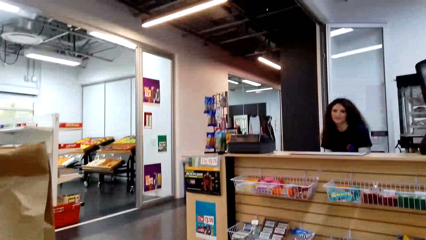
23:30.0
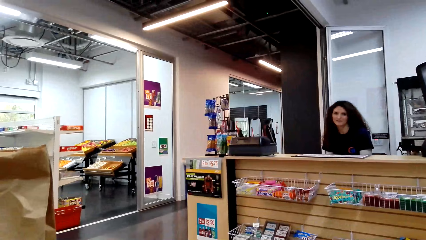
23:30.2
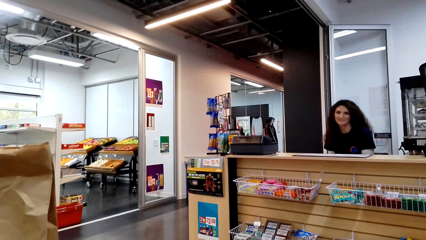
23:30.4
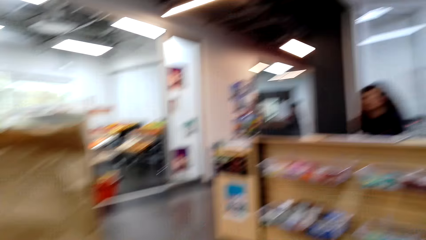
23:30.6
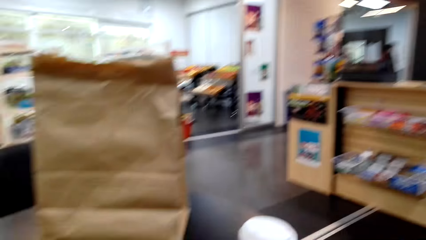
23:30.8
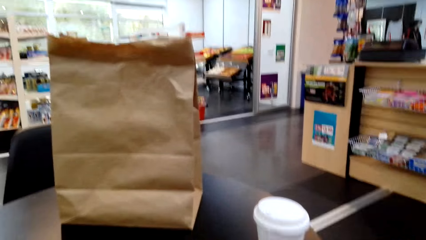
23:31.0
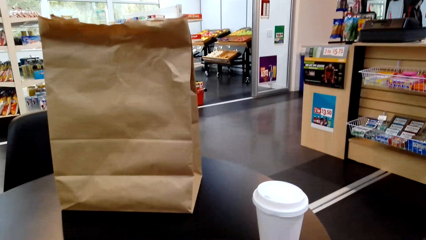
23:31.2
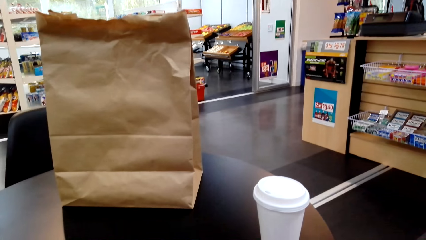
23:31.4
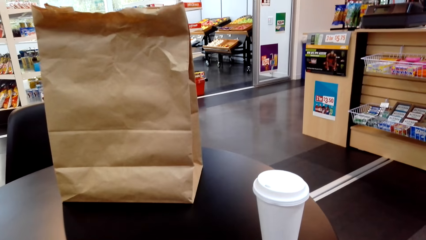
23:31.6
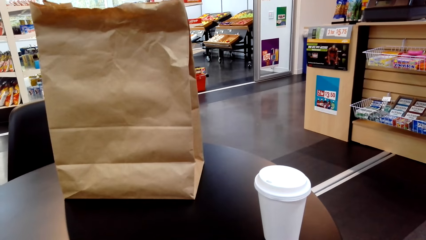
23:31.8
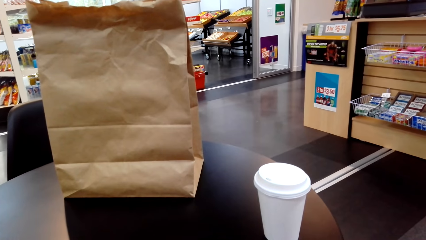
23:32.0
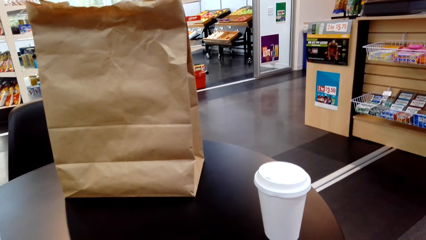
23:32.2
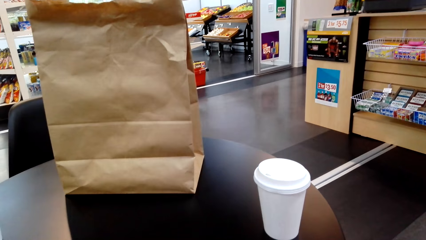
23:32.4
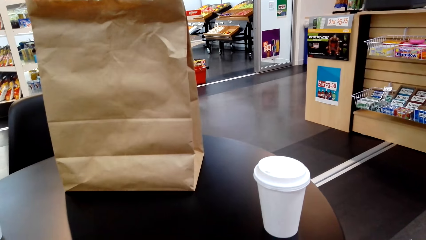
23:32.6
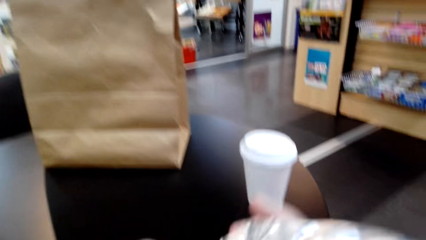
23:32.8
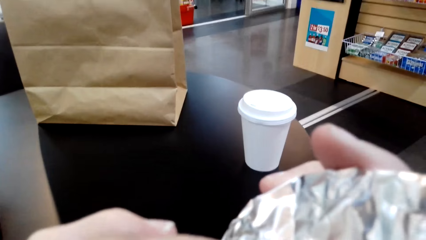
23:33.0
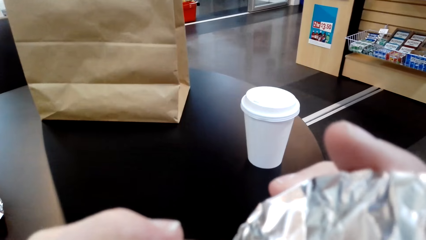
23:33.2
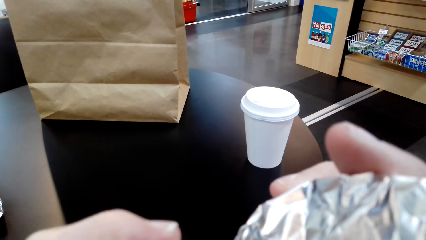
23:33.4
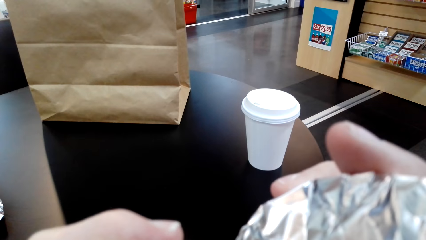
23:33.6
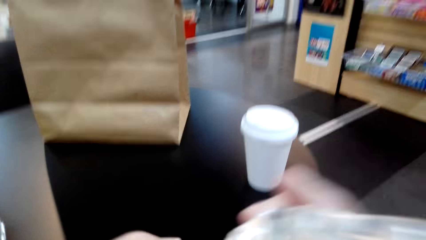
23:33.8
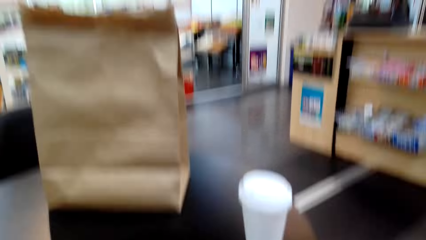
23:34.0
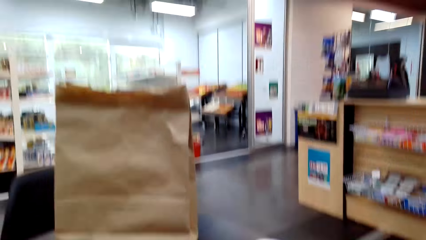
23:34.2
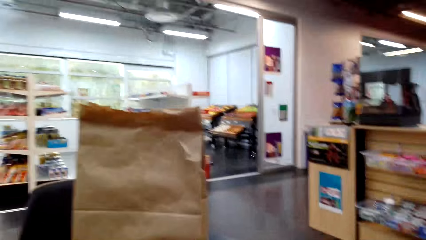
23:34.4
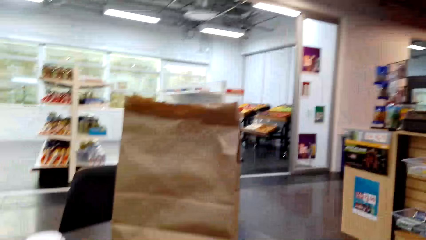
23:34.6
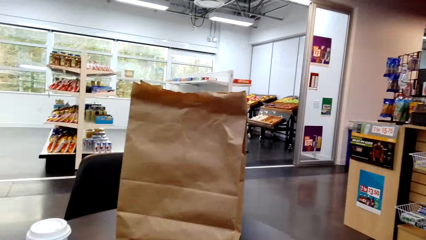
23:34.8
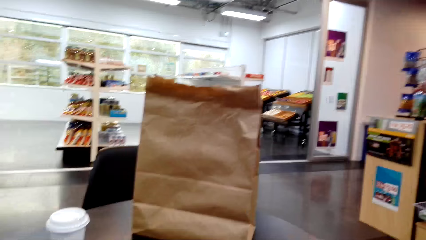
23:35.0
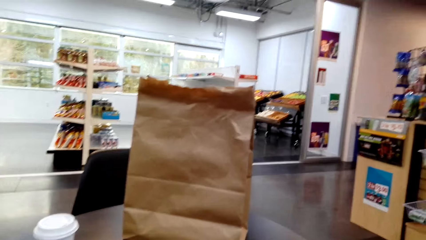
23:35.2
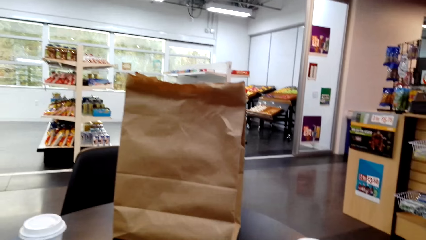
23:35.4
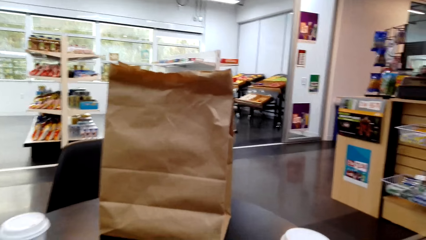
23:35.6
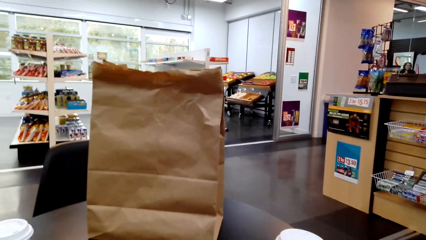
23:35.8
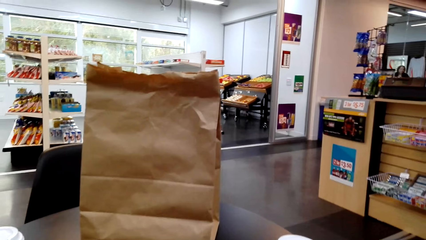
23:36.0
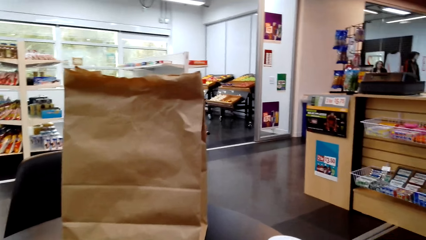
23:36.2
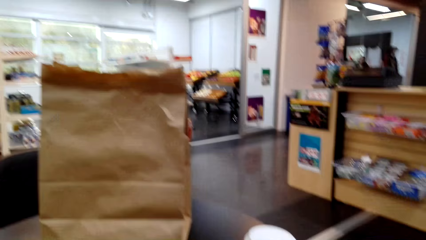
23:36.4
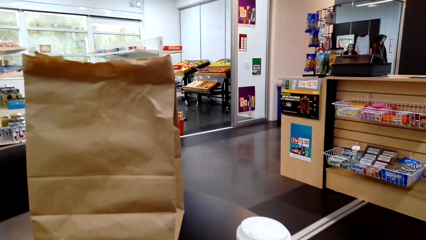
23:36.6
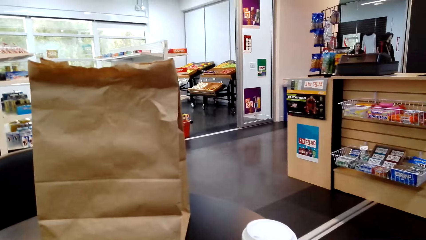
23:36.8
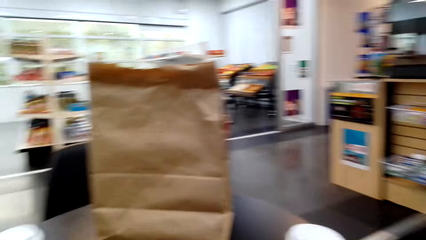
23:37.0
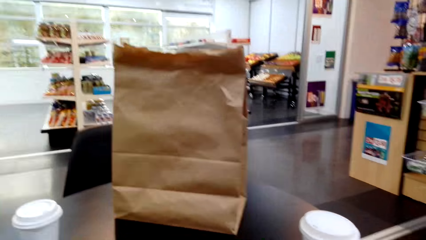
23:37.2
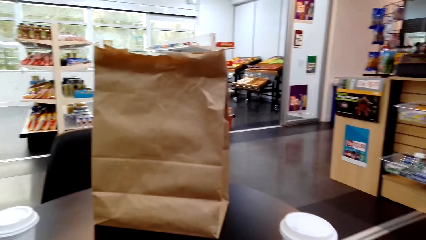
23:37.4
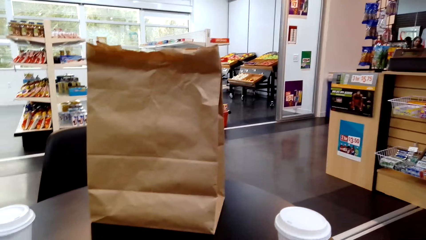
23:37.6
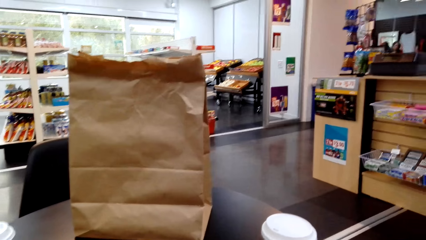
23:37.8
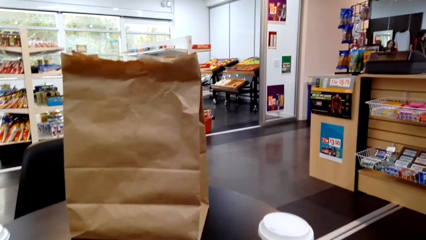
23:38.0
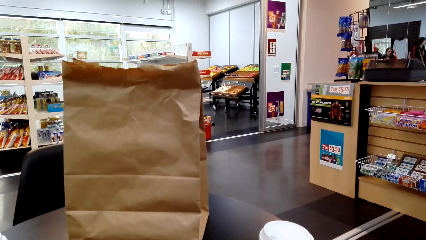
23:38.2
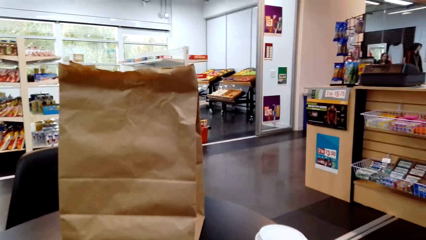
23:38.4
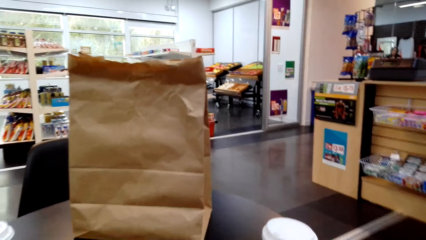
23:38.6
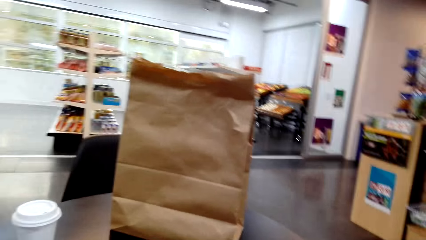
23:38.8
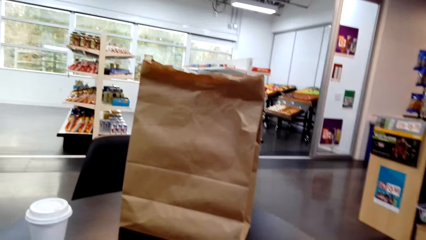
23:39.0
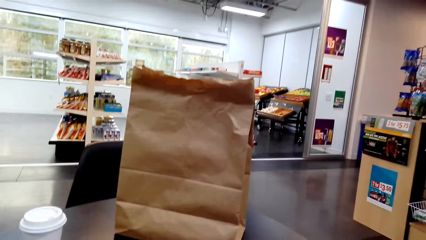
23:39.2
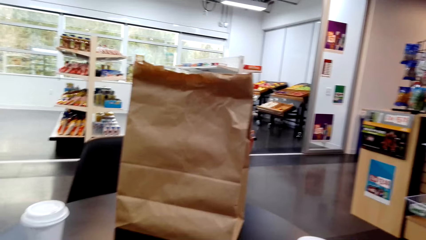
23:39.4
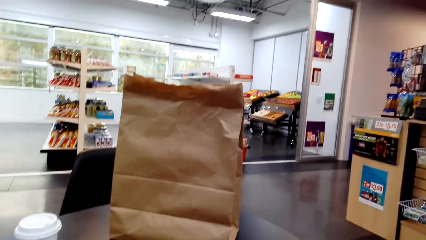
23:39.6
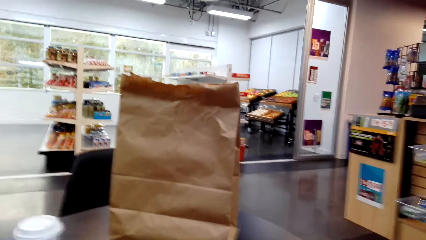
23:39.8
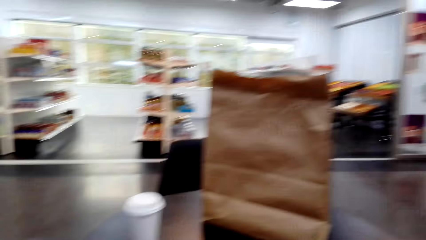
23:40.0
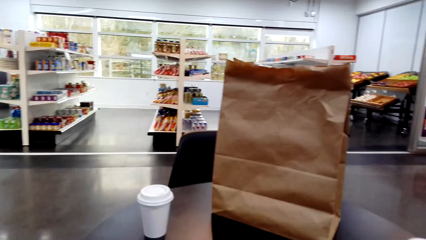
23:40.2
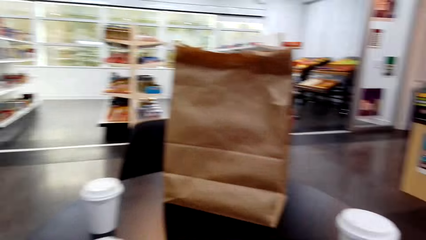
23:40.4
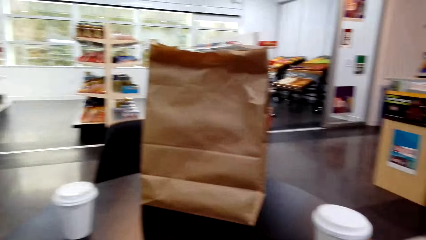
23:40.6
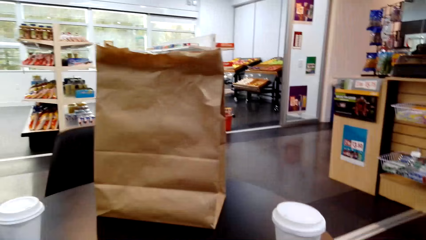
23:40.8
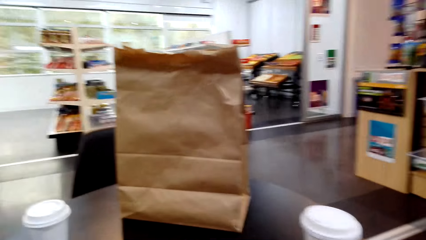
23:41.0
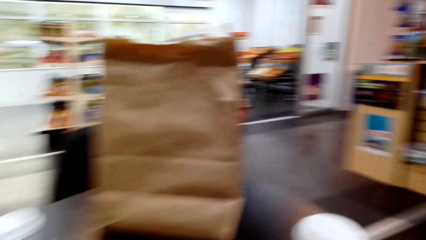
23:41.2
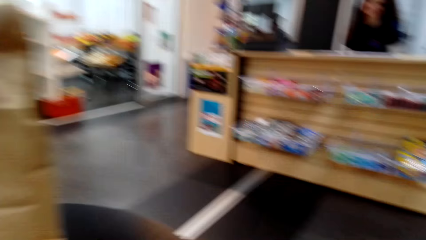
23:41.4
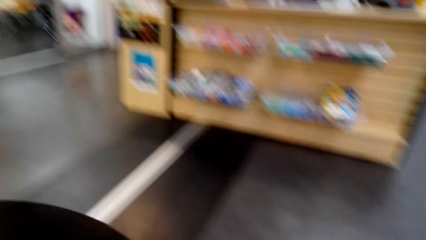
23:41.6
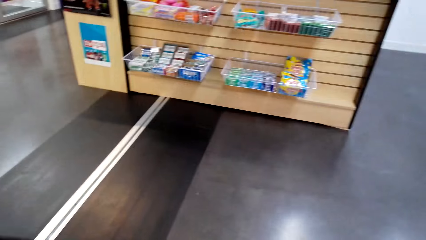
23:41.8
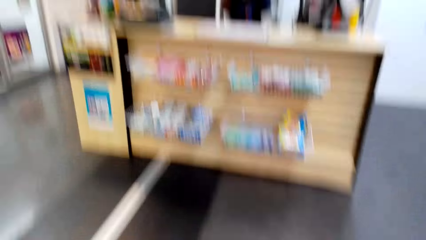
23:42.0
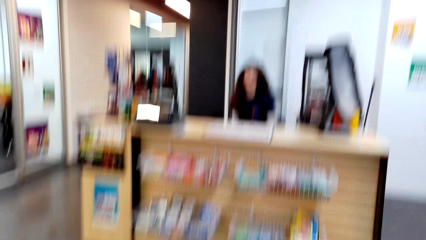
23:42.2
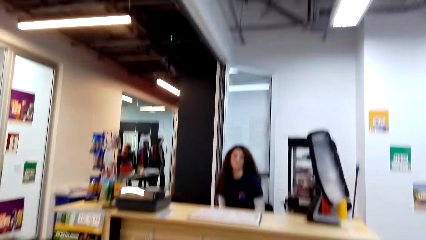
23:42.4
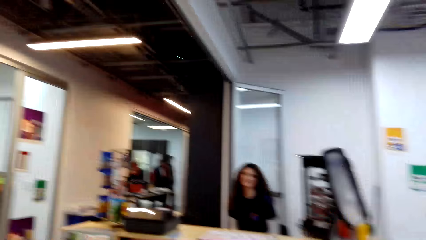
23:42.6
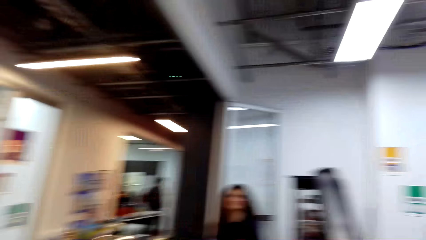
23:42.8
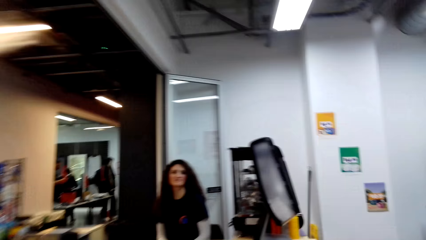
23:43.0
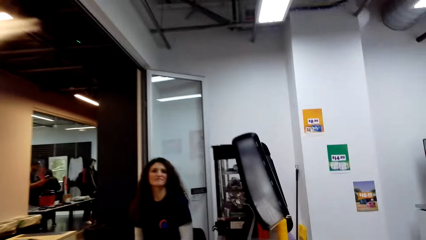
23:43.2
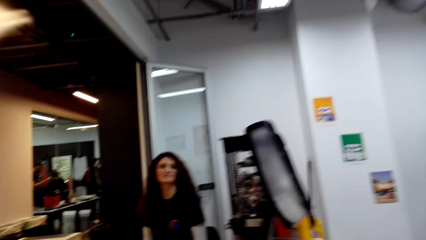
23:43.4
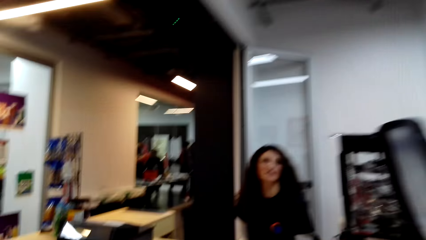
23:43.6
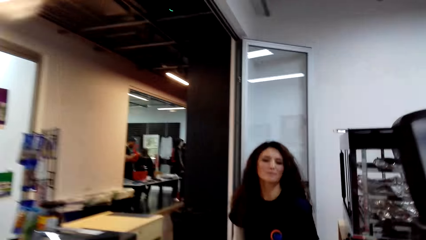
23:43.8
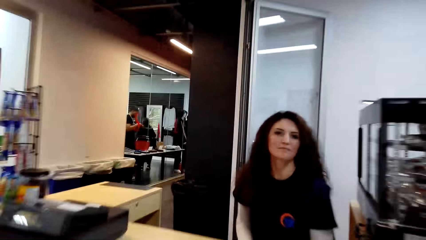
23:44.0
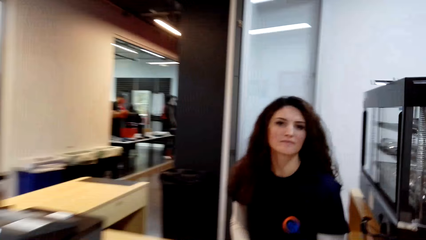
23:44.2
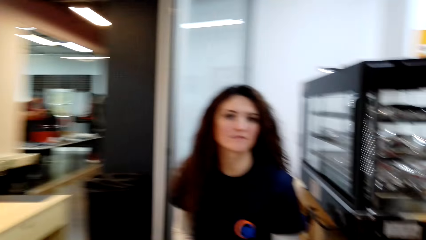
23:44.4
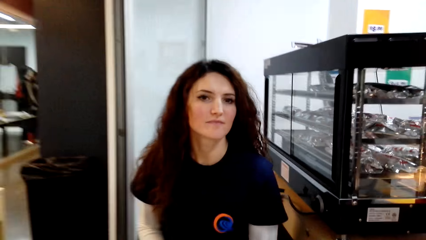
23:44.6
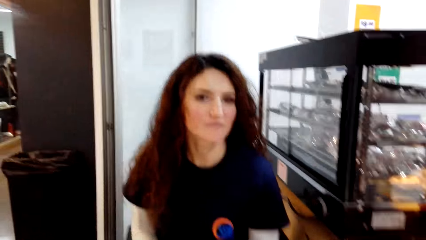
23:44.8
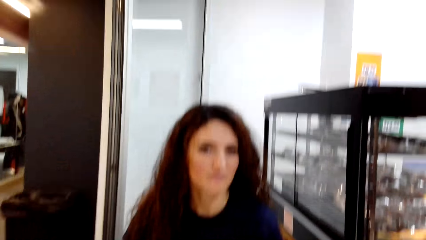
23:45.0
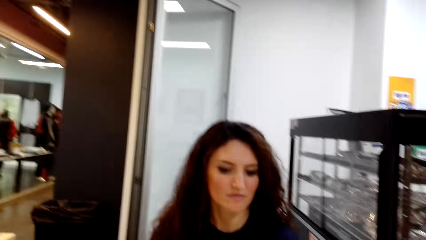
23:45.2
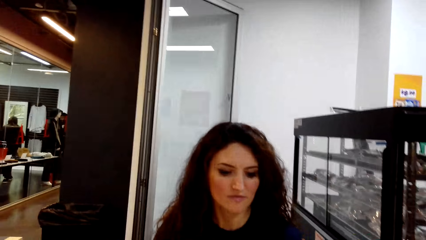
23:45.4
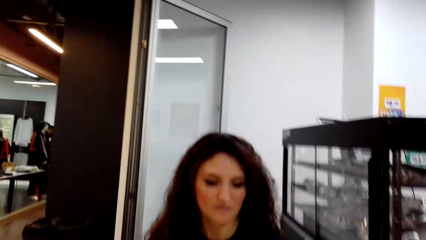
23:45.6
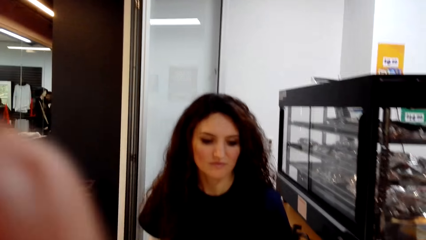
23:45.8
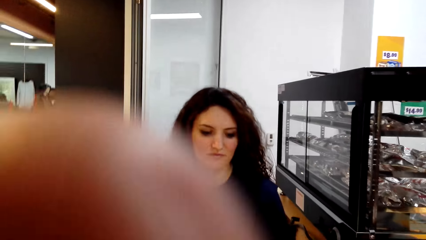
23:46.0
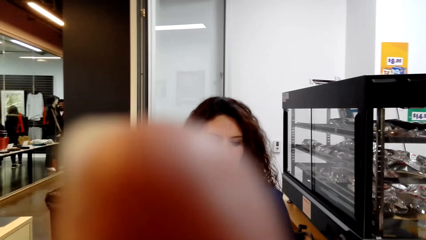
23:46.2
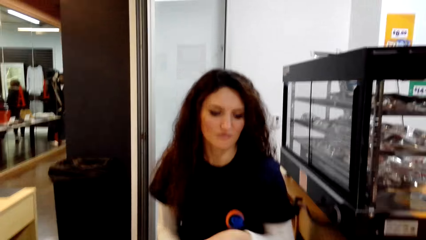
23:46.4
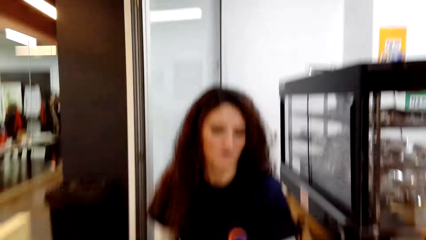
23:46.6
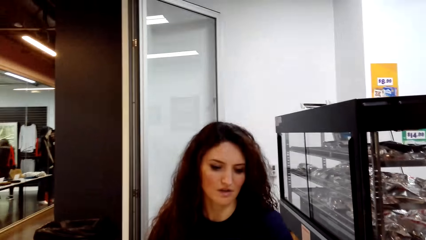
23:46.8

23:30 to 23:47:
The camera wearer eats the sandwich. They dialogue to the cashier. They walk to the cashier's table. They dialogue to the cashier.
